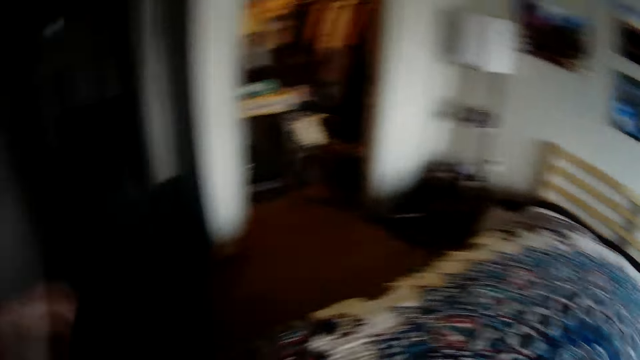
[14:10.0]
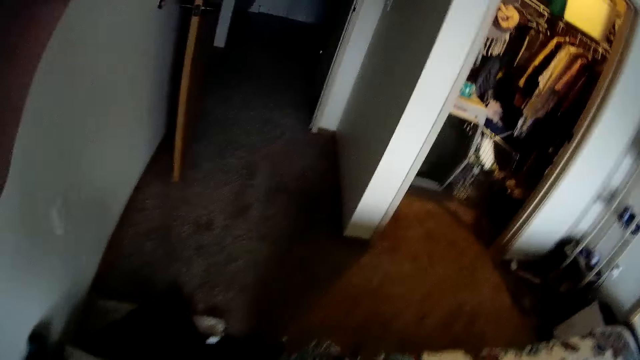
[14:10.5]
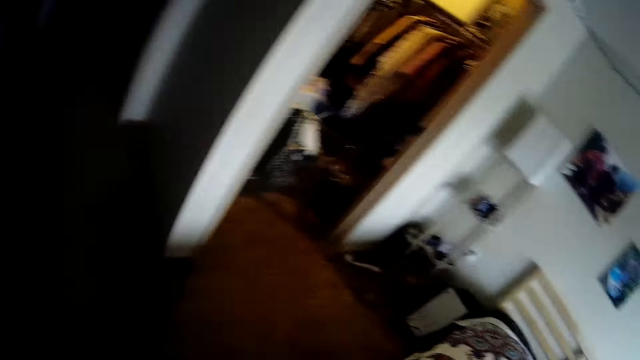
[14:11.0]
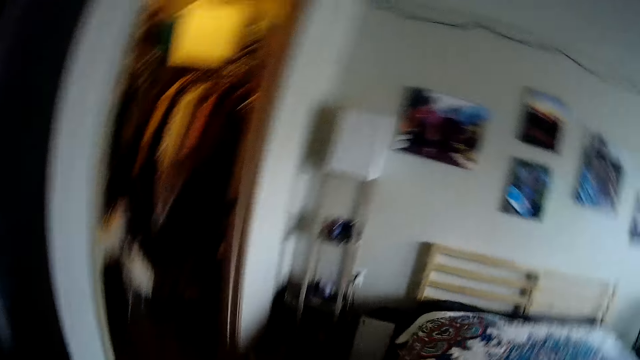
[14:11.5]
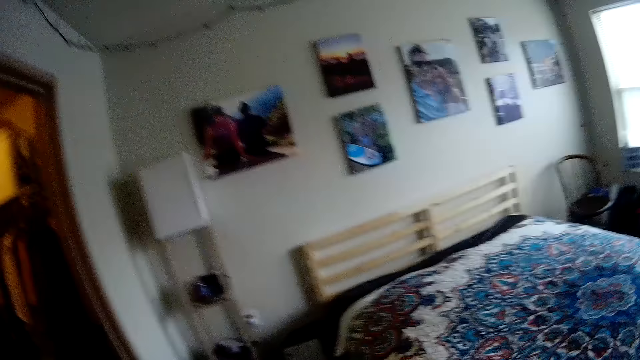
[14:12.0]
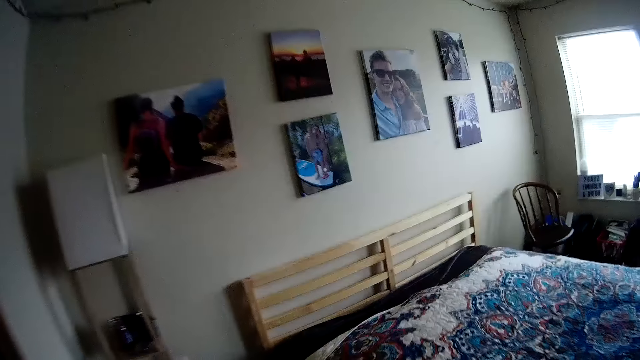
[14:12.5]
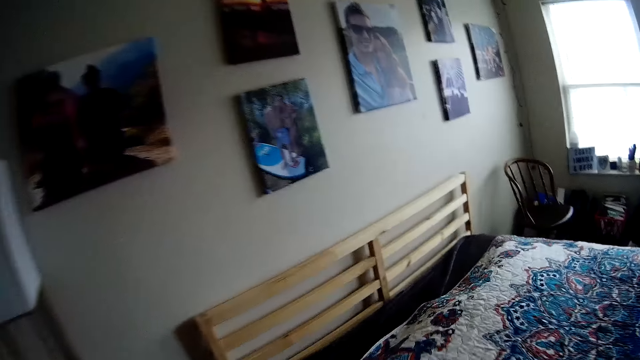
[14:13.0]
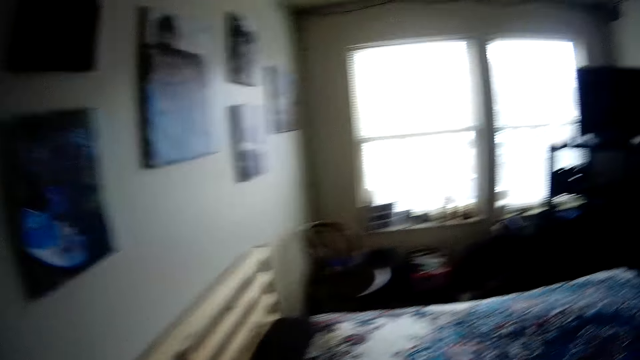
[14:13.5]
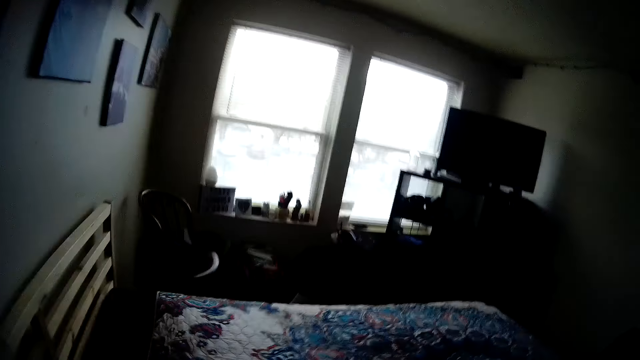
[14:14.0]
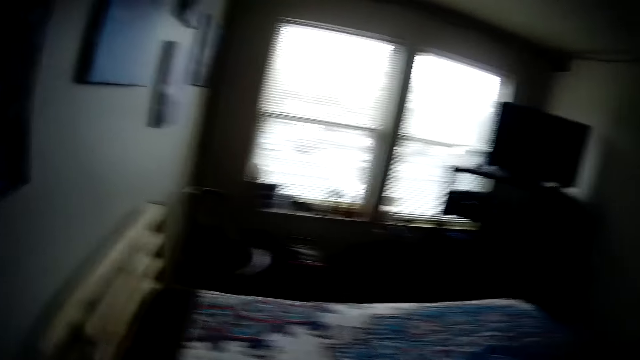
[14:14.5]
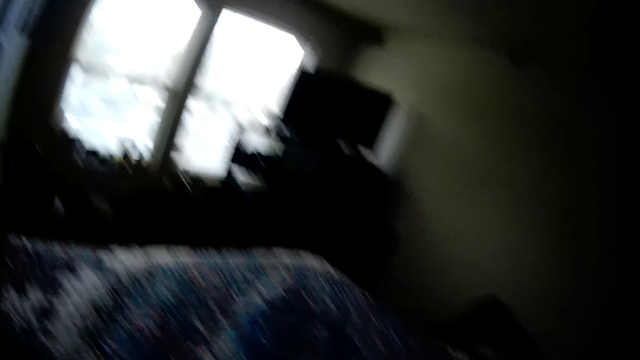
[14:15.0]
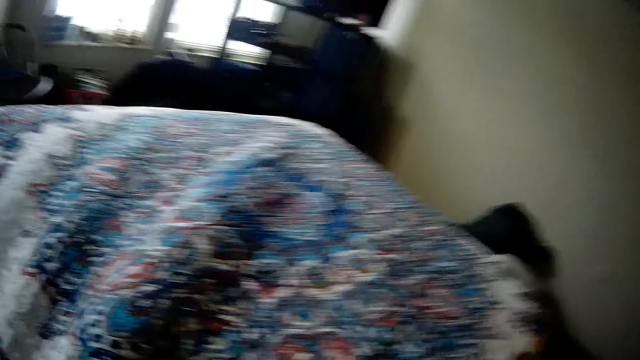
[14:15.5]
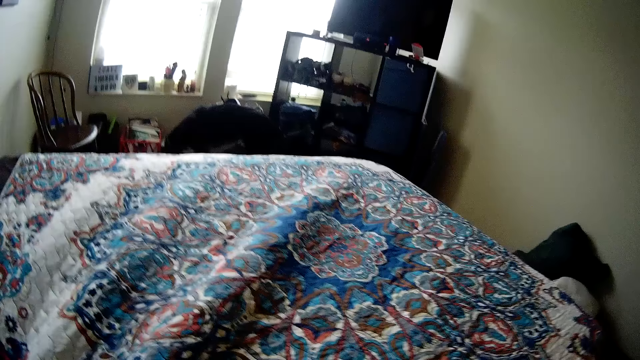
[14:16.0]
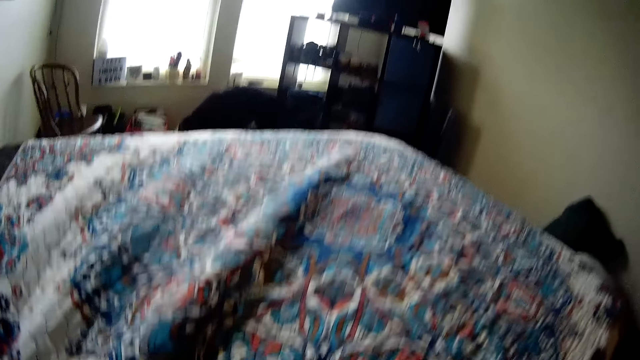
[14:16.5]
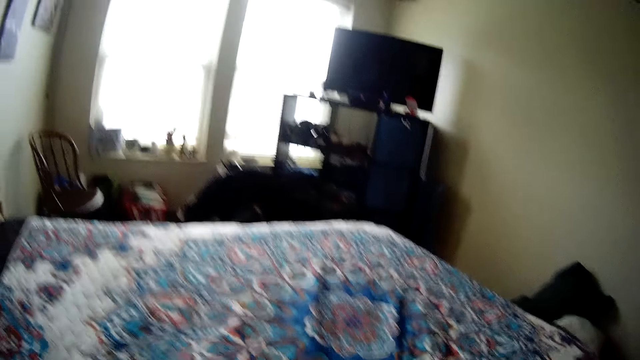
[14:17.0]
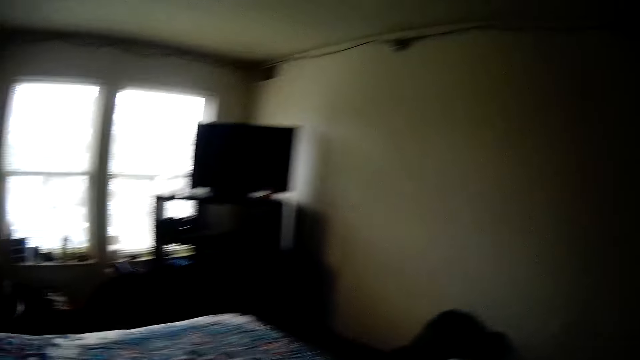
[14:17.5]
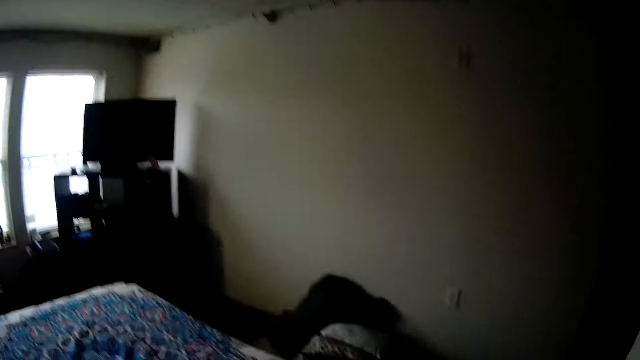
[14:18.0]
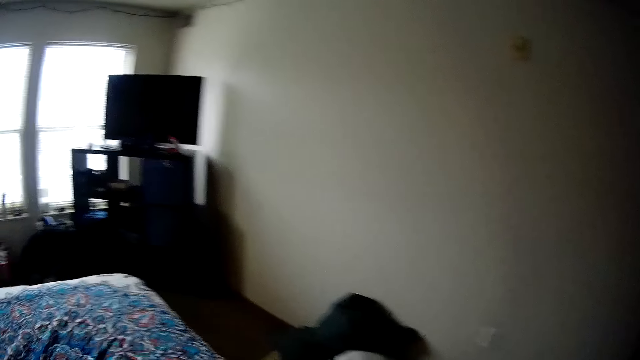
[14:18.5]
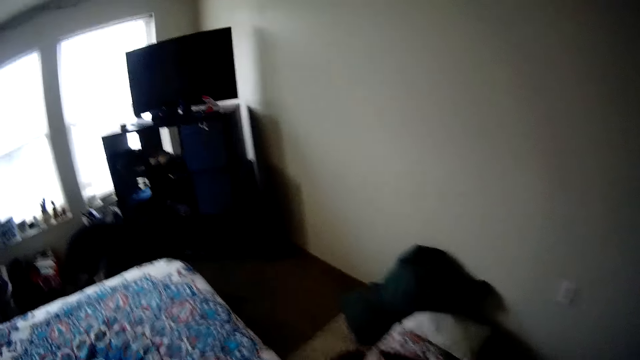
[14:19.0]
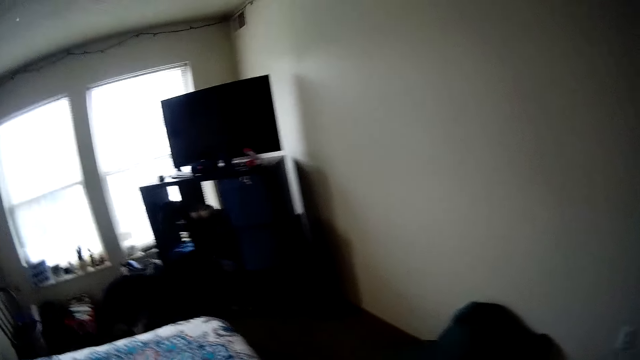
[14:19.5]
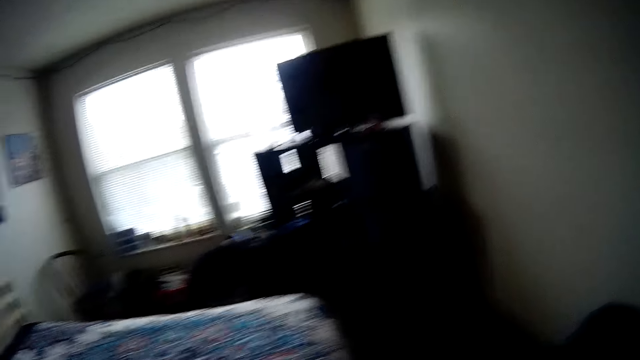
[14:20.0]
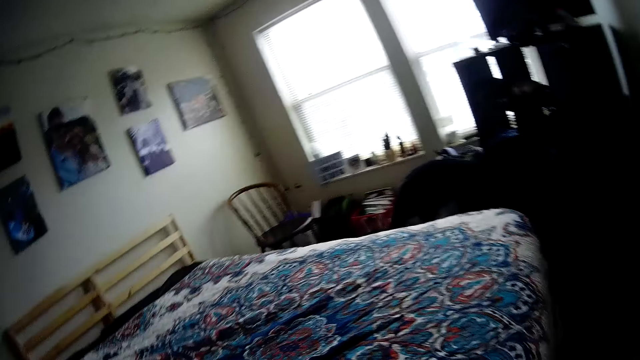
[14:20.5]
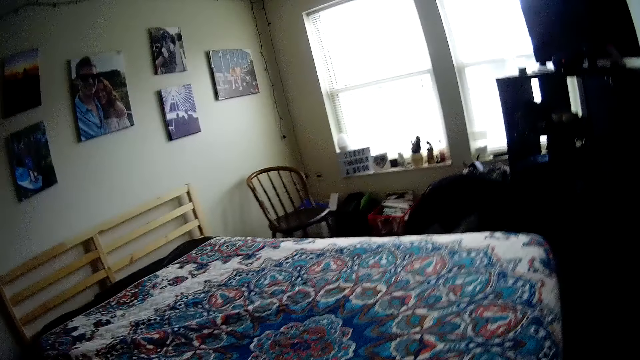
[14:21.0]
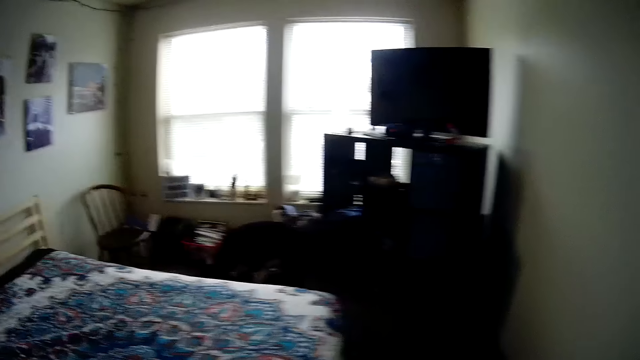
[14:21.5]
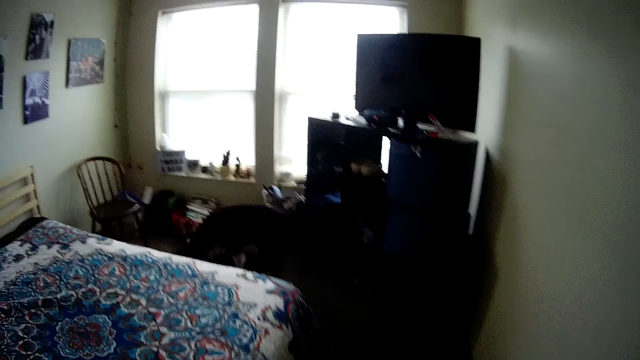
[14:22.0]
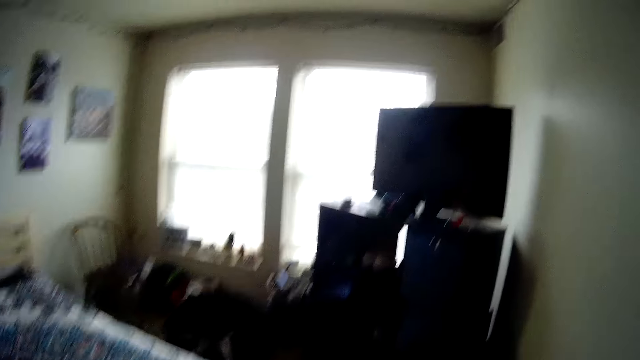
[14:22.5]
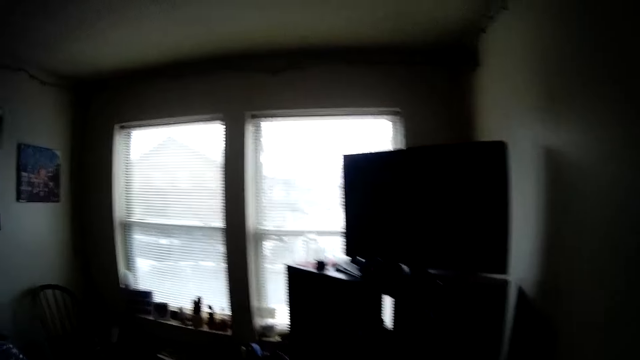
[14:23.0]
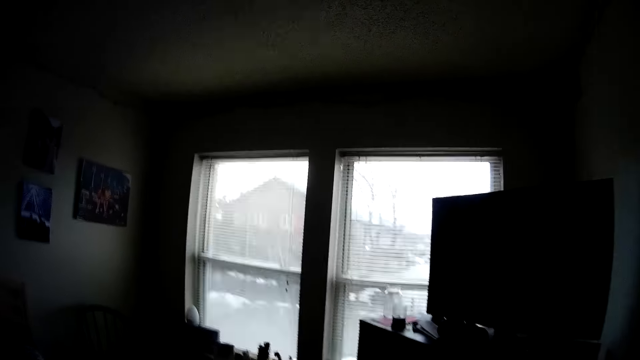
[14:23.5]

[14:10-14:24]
The camera wearer moves the hand up. They walk to the headboard side. They pull the duvet. They stretch the bedcover on the bed. They walk to the footboard side. They pull the duvet.

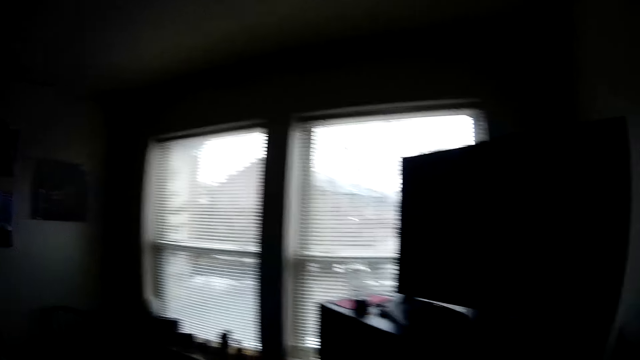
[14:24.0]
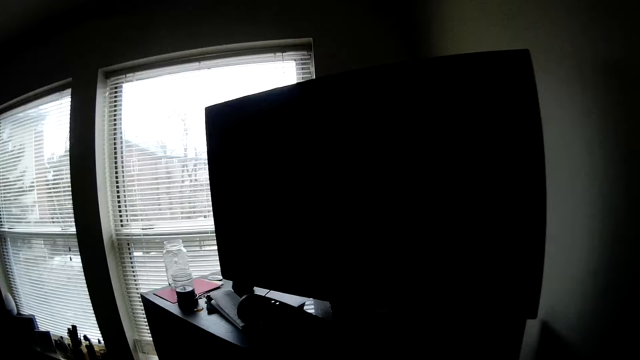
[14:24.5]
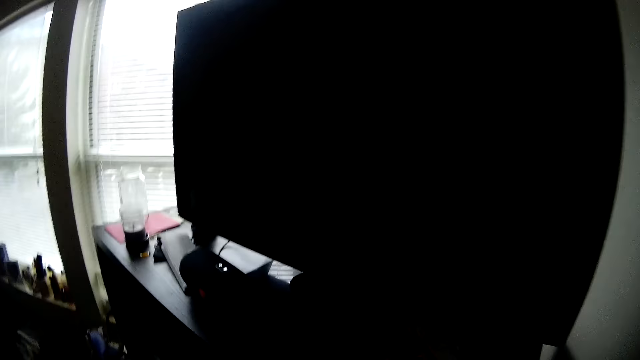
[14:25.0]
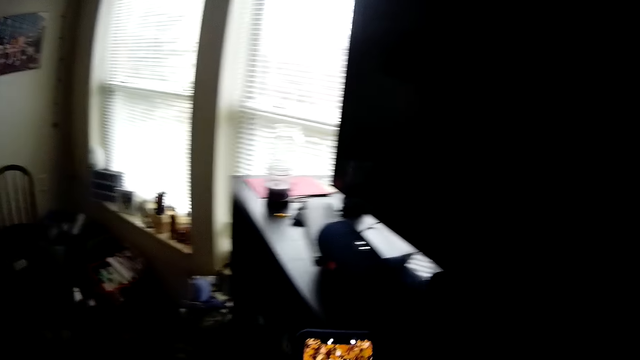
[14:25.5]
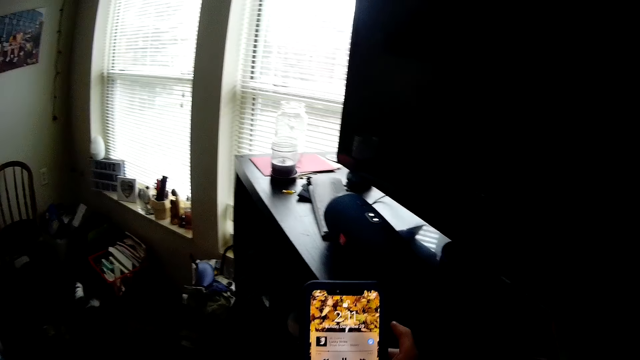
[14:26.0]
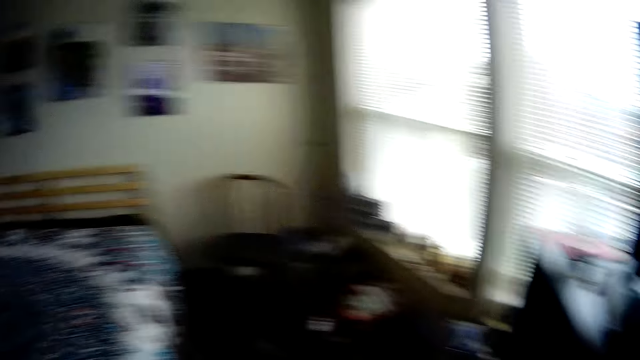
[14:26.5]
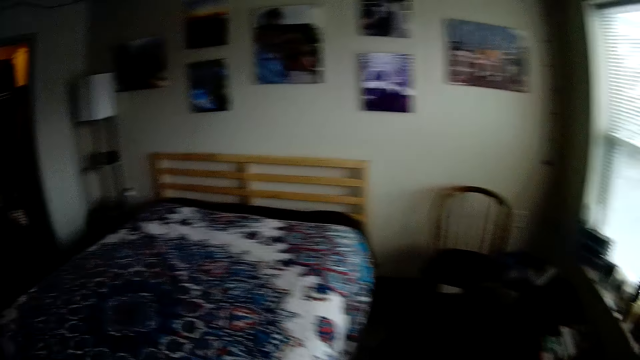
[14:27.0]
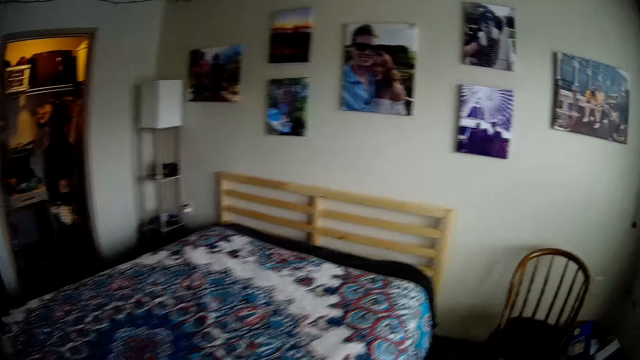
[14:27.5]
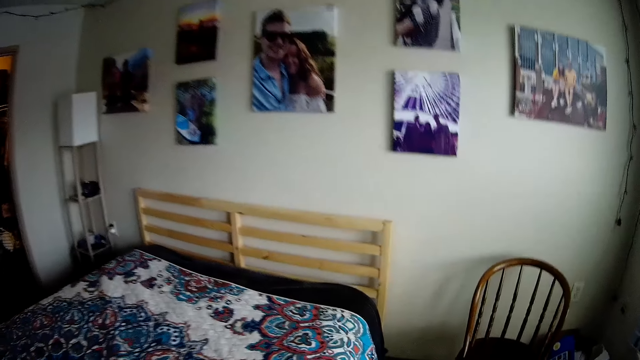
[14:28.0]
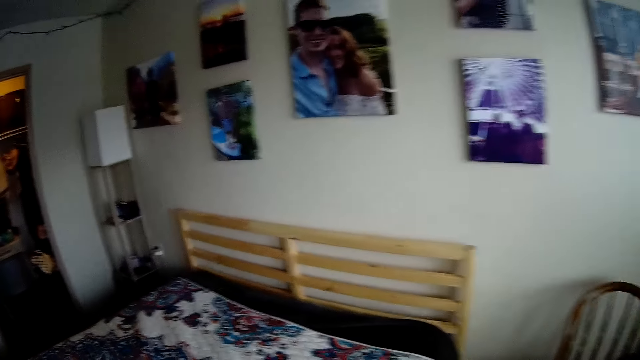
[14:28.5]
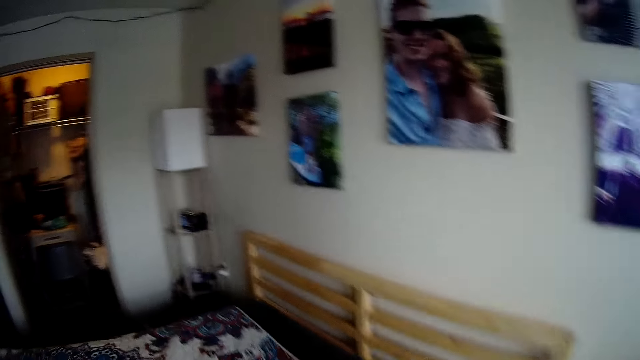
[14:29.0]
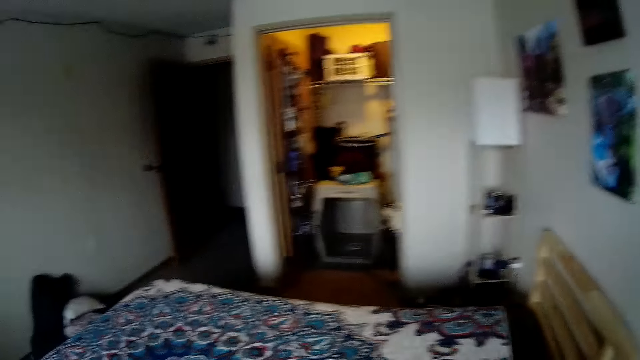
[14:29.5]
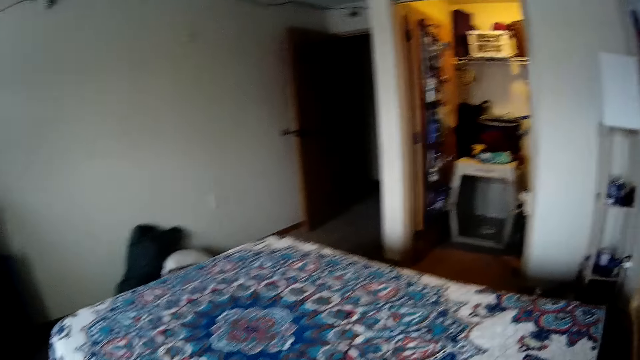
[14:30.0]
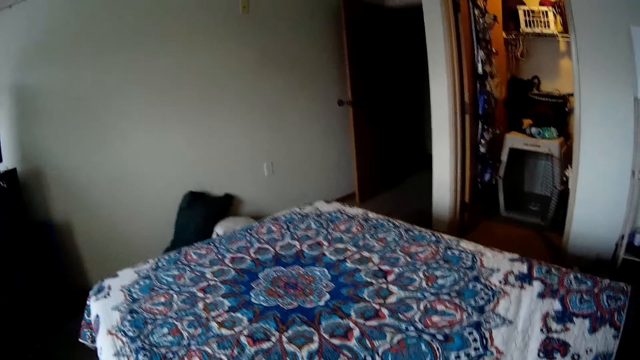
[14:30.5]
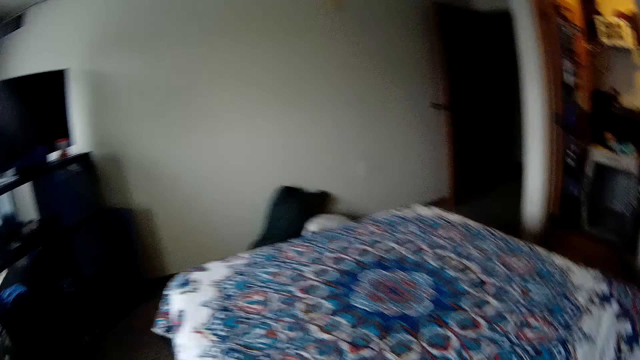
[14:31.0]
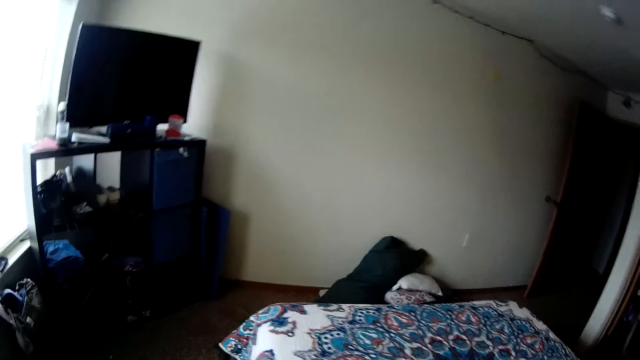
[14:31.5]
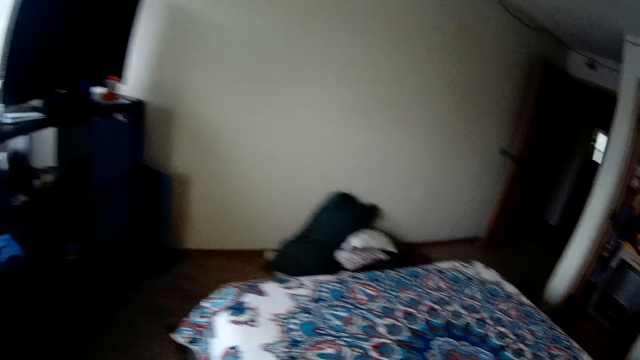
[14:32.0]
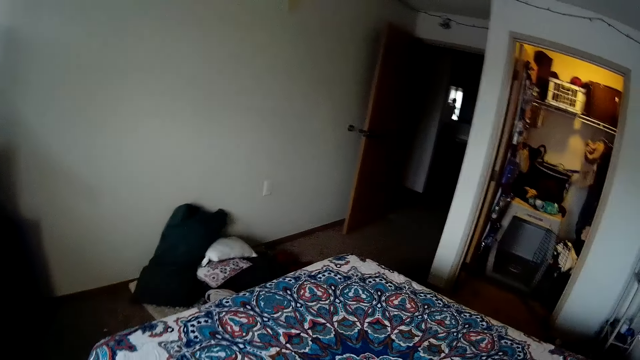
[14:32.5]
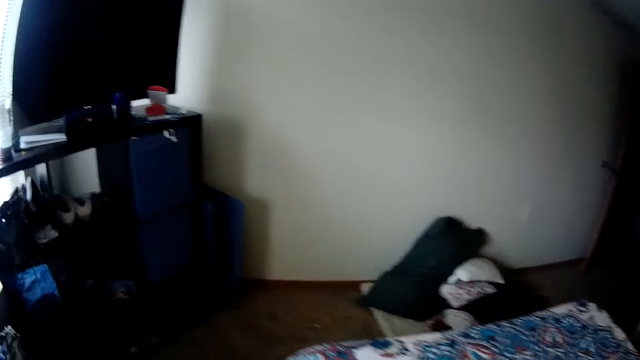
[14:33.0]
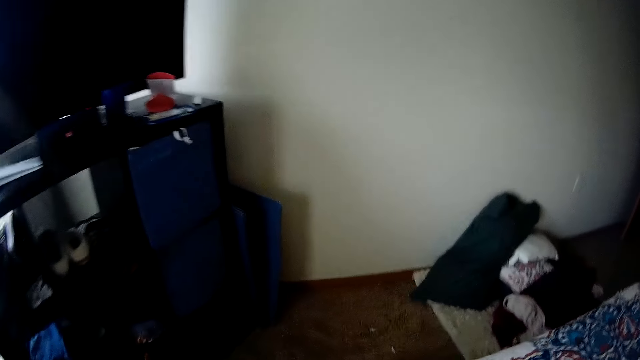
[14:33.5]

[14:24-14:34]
The camera wearer looks at their phone. They use the phone. They walk to the headboard. They pull the duvet. They walk to the footboard of the bed.
